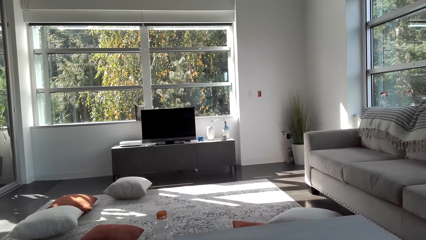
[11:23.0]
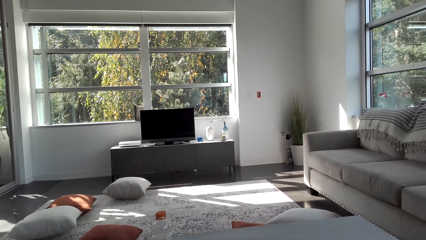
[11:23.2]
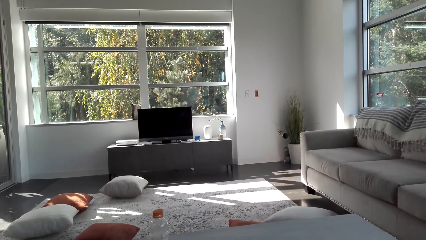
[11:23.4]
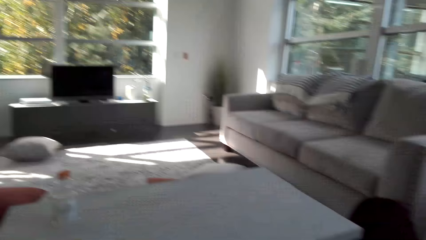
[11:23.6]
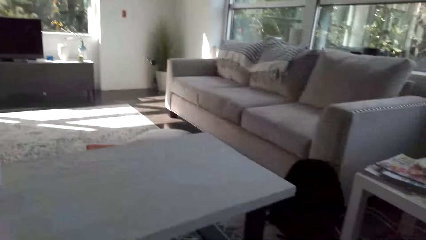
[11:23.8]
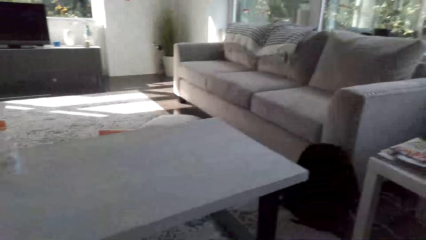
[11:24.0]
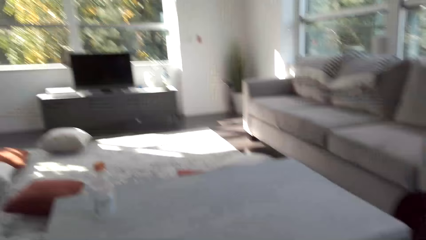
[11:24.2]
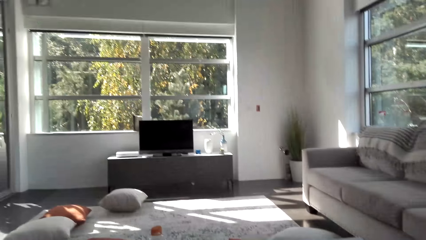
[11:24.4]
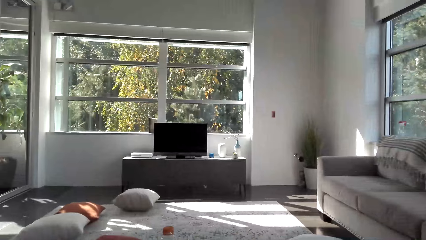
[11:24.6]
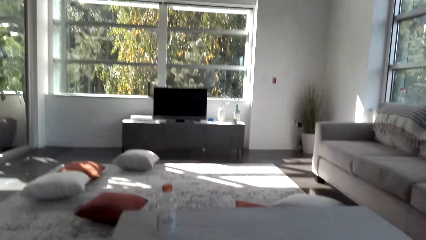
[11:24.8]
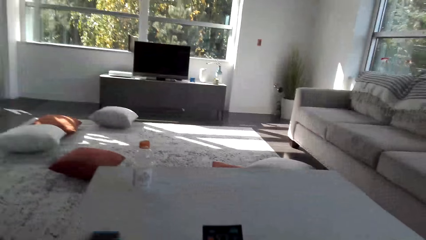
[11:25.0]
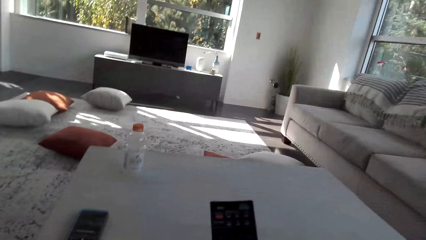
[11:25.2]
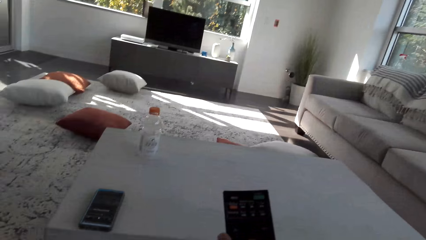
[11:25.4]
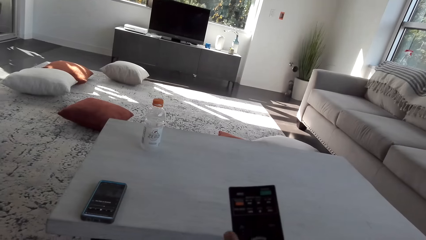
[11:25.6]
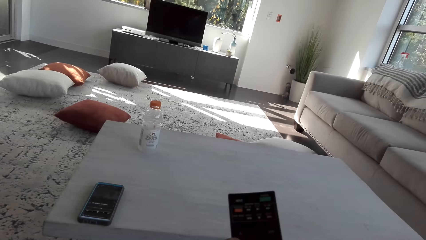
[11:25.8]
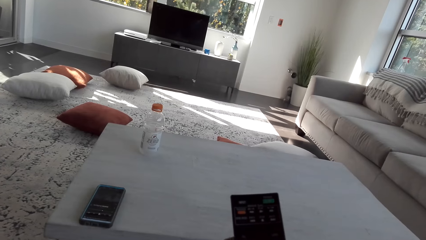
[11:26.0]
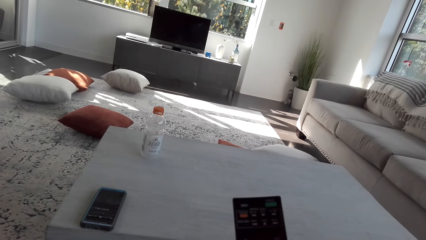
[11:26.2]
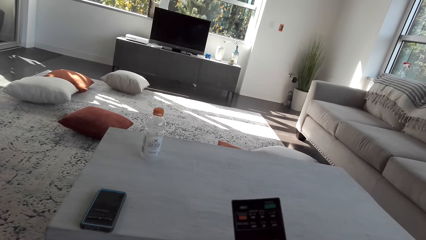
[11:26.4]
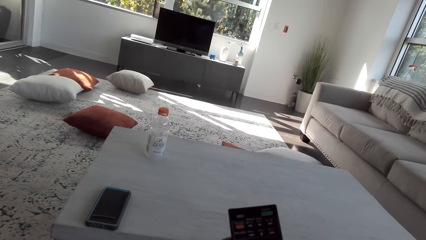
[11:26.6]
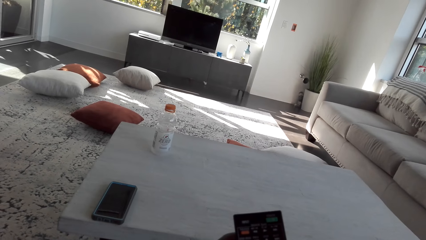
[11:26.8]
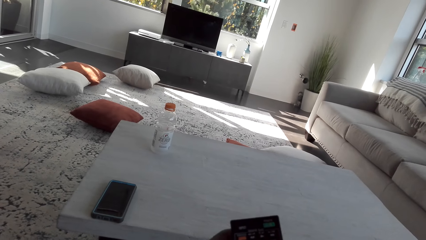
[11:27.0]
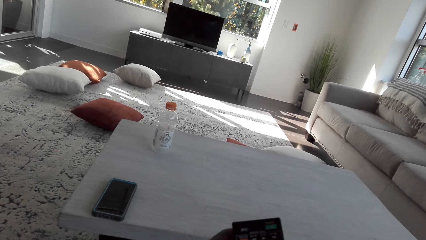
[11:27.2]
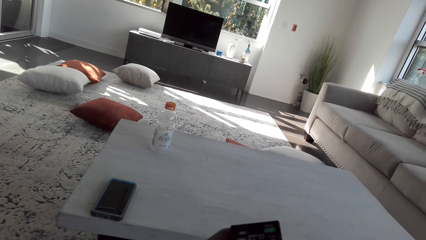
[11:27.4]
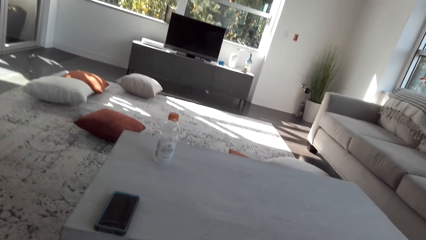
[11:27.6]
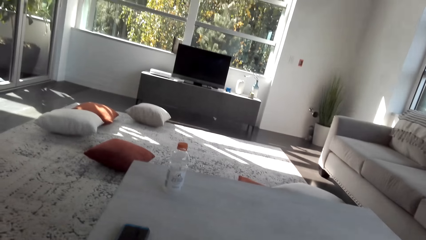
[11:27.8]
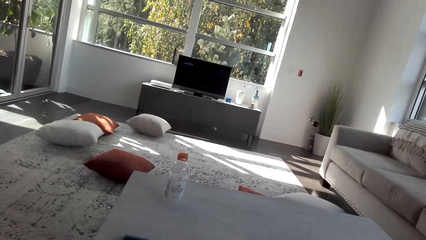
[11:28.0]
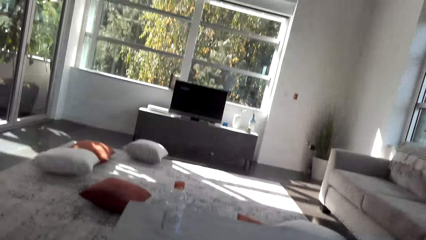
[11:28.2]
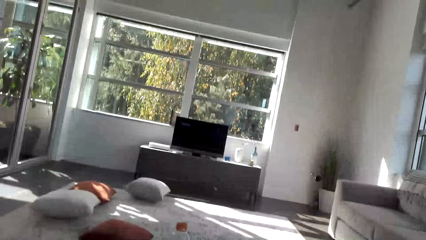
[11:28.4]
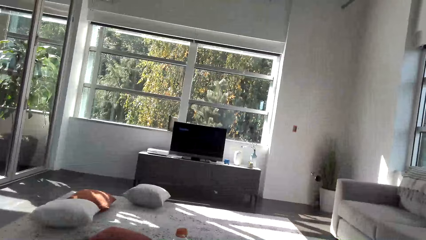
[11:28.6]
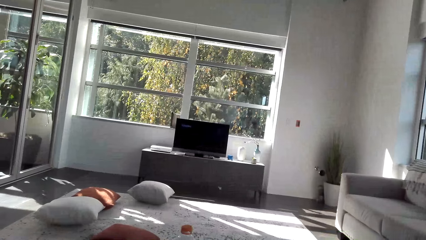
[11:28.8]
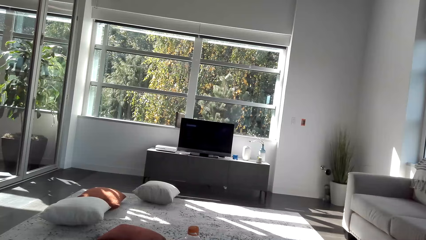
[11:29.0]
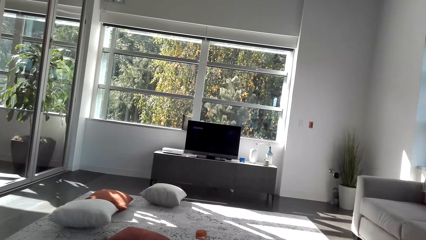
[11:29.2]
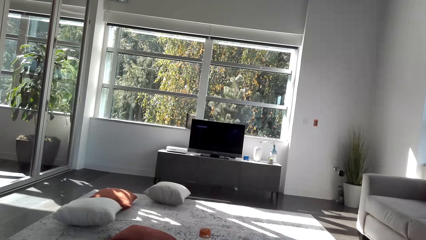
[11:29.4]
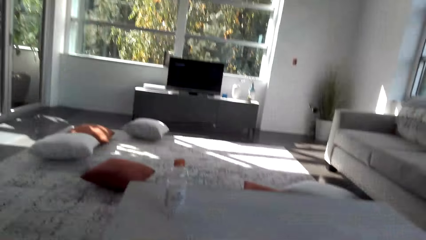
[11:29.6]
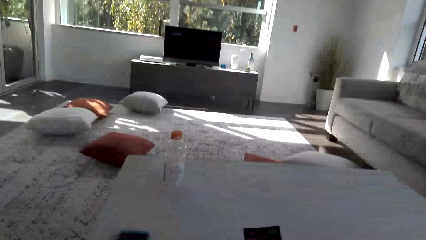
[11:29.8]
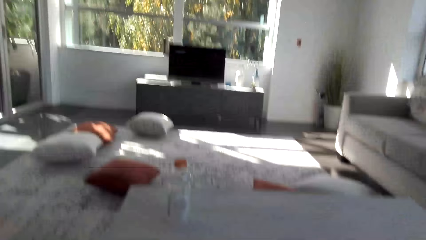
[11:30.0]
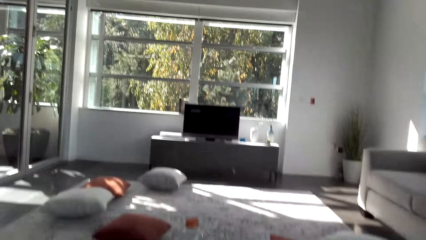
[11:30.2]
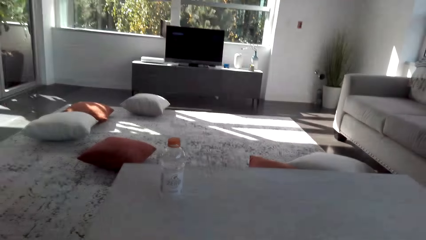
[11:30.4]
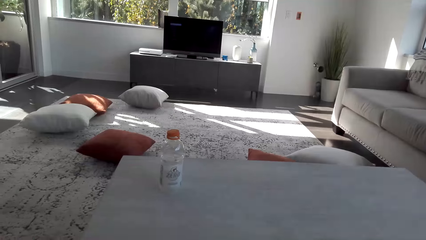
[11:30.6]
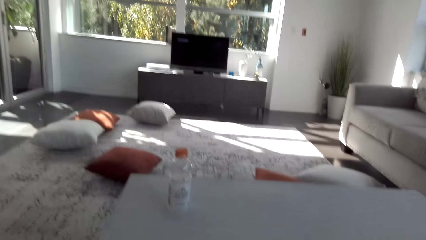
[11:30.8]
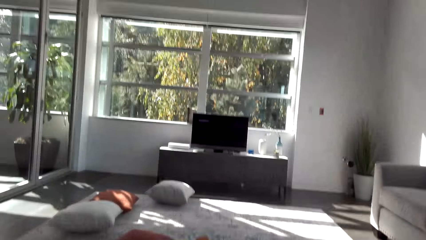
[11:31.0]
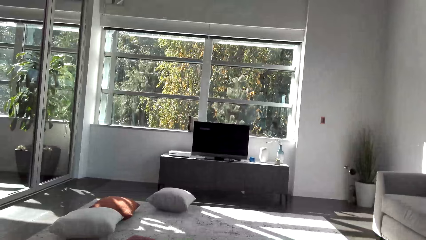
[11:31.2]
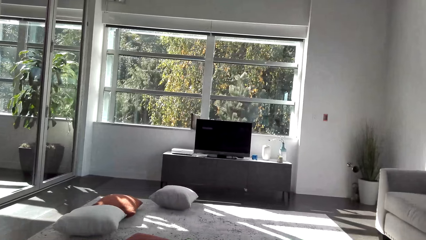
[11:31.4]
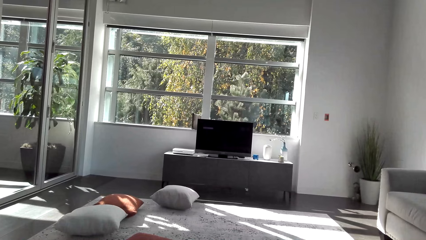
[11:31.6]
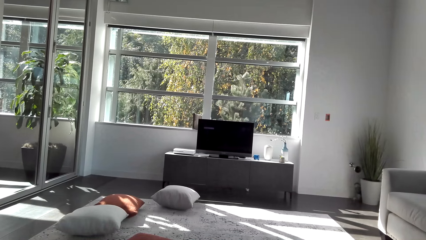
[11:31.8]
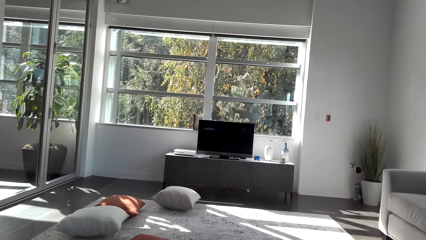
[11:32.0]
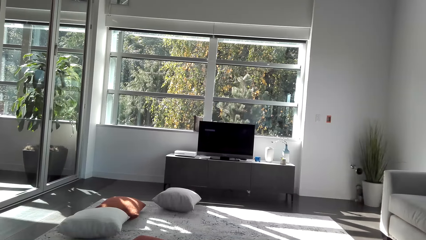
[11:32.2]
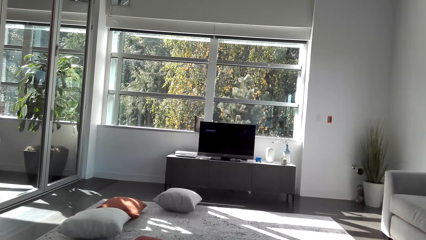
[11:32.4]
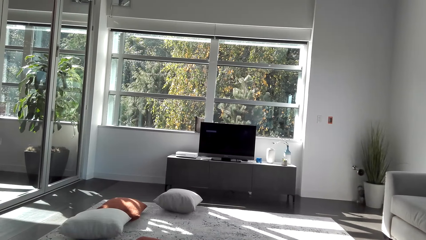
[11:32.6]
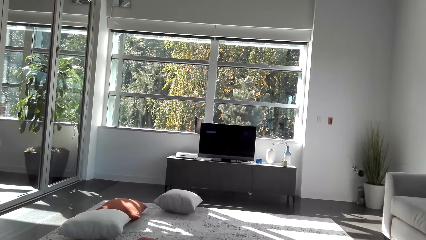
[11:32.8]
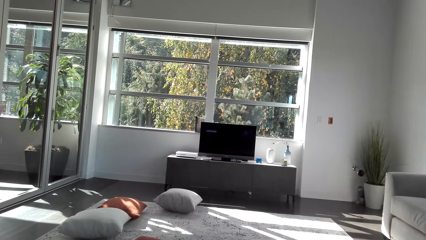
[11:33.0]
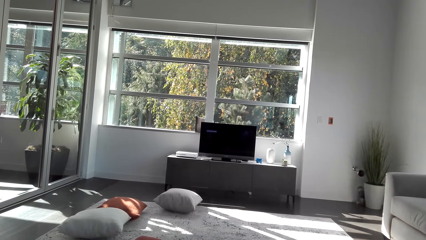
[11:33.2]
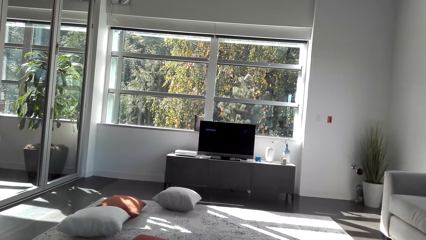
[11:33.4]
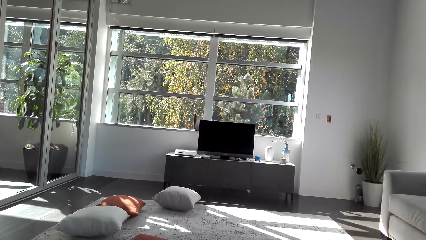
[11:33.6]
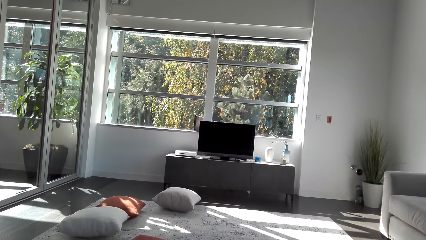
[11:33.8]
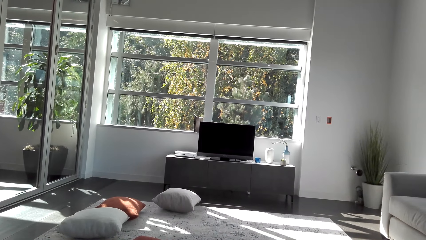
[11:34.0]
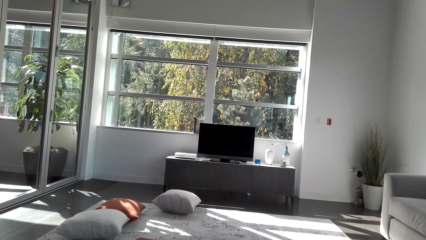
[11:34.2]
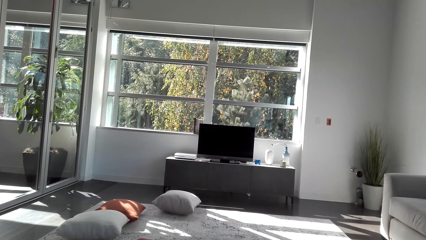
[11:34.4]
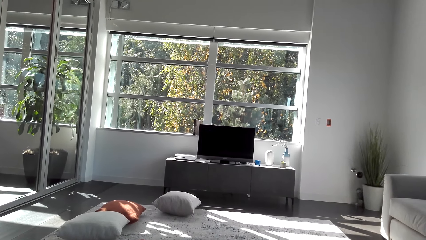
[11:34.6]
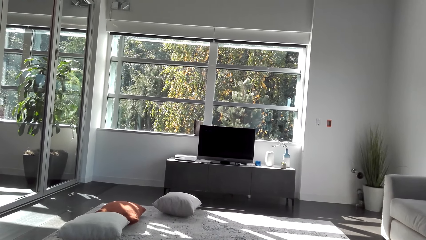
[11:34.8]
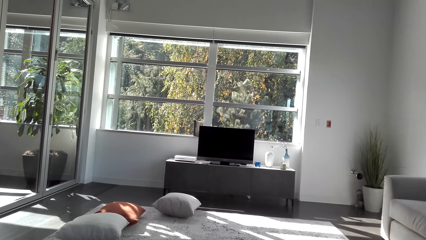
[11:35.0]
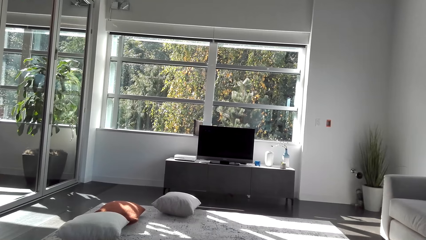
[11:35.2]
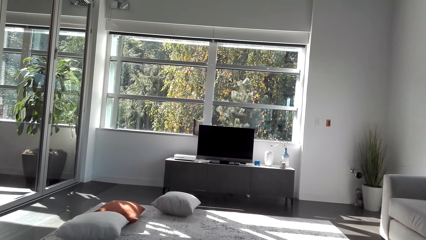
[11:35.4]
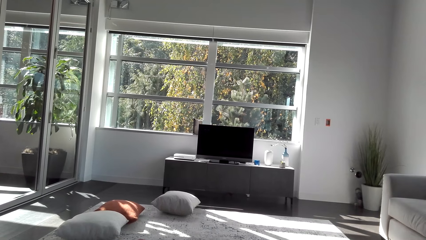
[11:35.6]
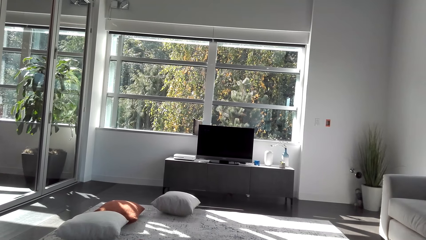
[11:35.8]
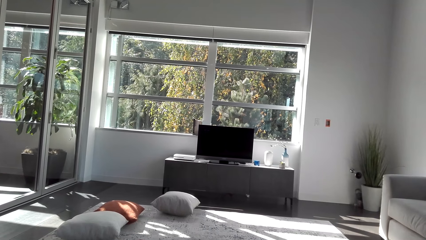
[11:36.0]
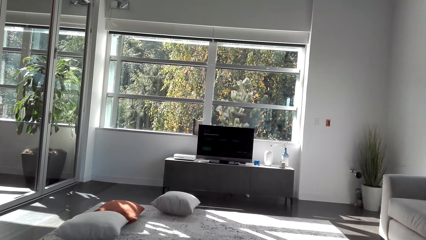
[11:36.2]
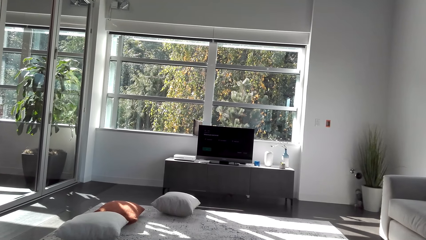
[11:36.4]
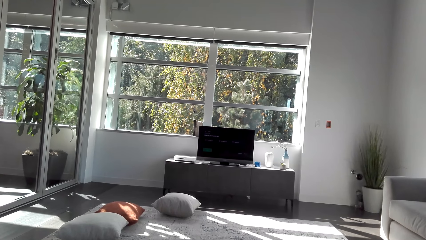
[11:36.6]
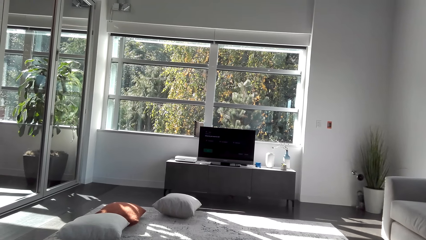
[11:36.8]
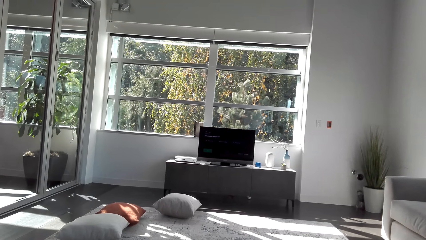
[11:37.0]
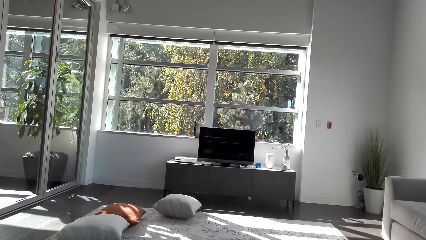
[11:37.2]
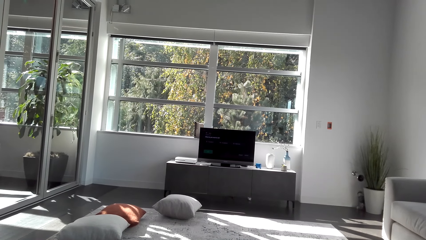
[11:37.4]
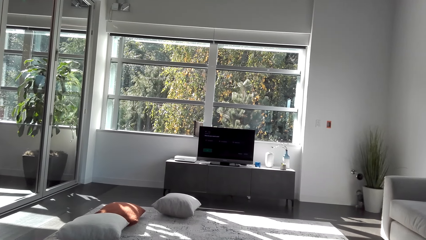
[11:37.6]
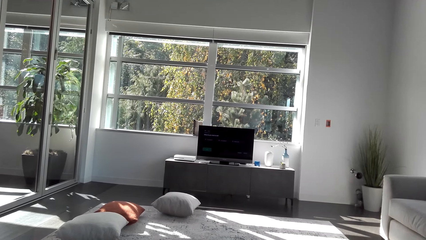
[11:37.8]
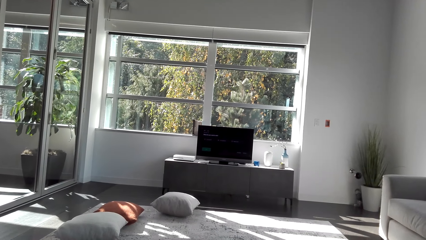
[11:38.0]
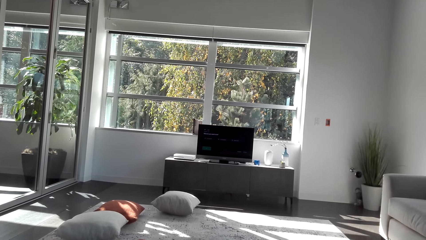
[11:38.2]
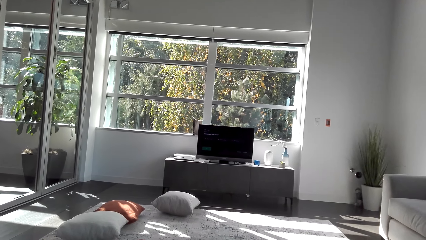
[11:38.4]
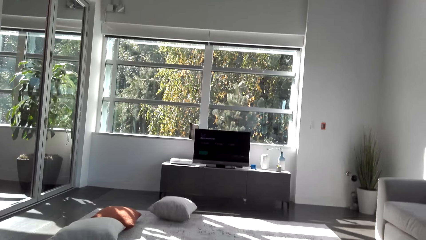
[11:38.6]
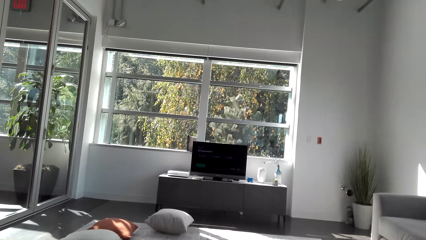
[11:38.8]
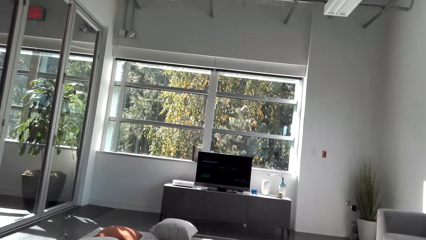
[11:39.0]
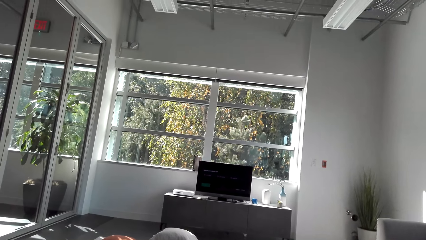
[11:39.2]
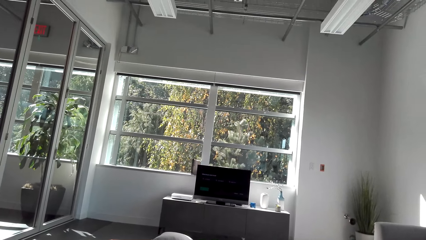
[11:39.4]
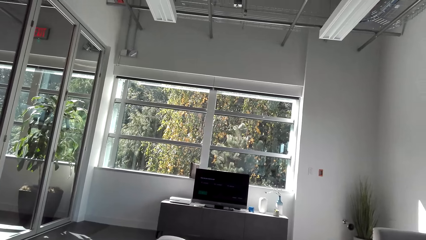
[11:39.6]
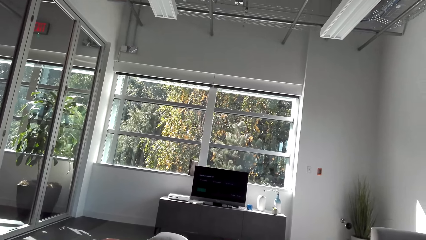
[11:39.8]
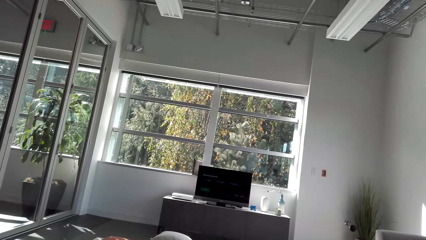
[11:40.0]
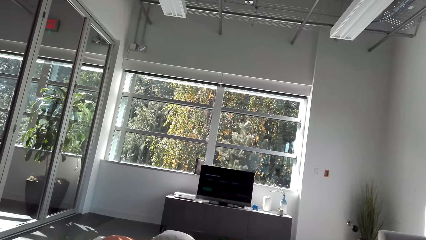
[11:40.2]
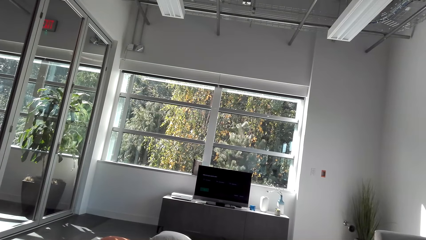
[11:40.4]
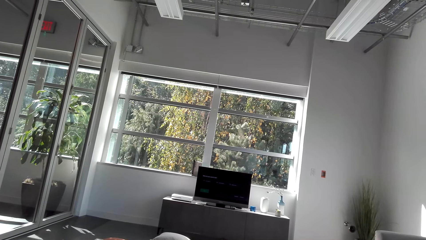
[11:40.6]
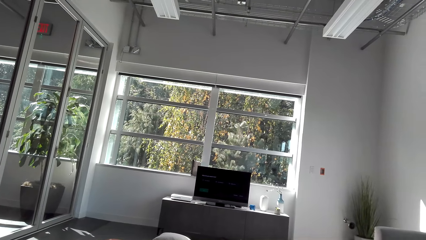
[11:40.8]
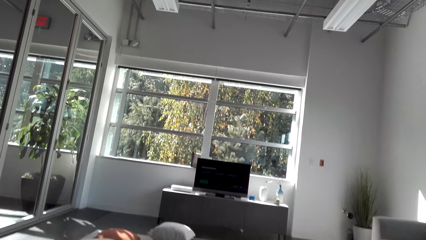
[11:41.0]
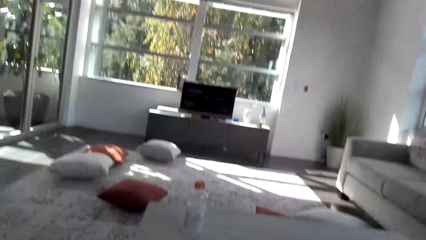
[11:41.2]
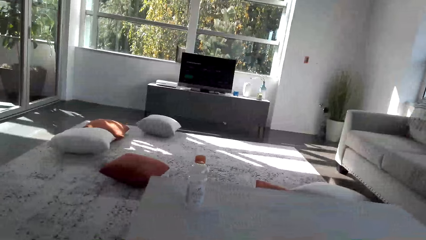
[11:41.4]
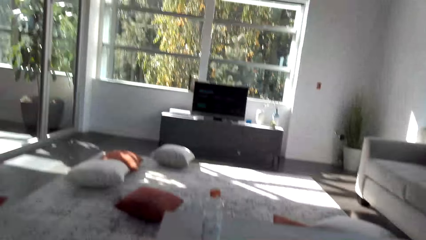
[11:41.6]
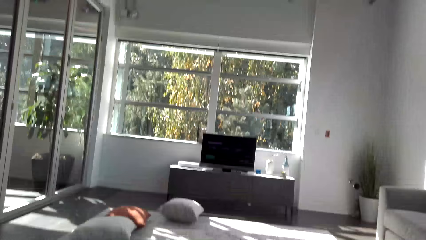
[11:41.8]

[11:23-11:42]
The camera wearer presses the remote. They hold up the remote control. They look around and look at the TV.
